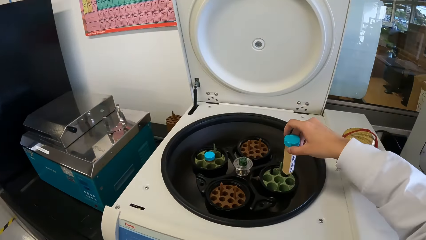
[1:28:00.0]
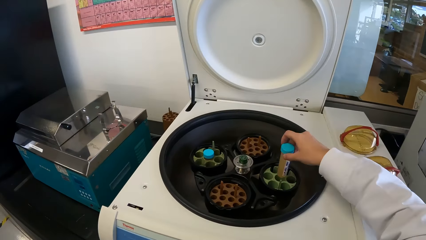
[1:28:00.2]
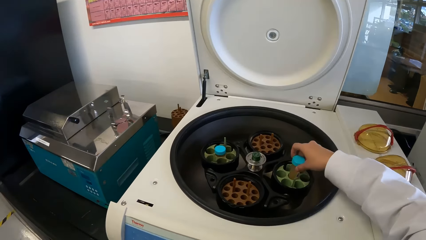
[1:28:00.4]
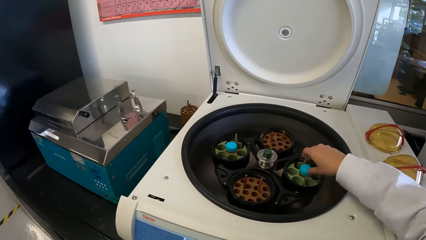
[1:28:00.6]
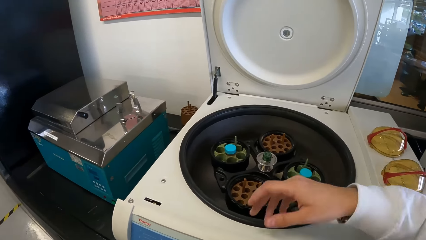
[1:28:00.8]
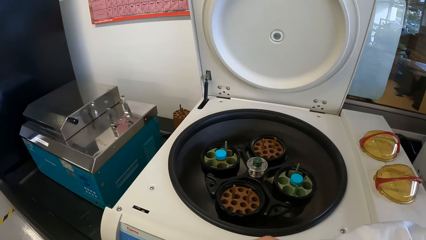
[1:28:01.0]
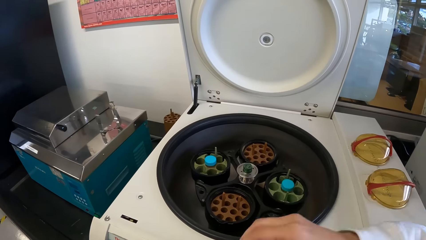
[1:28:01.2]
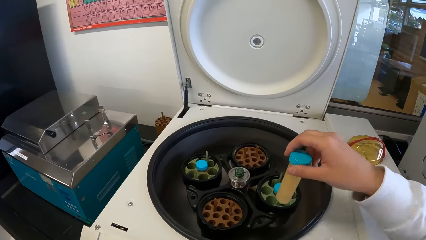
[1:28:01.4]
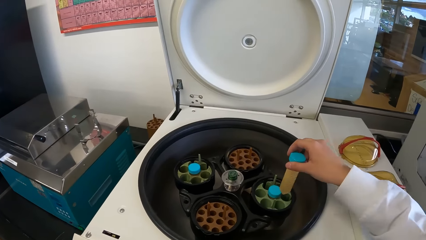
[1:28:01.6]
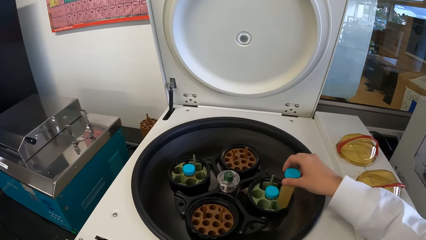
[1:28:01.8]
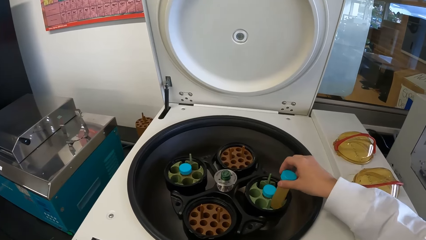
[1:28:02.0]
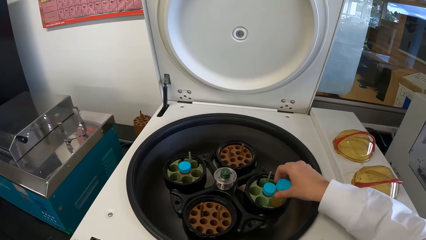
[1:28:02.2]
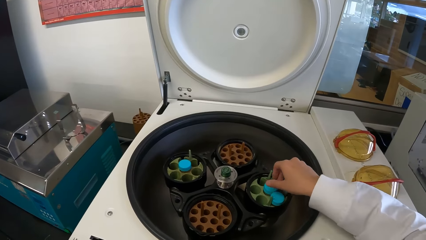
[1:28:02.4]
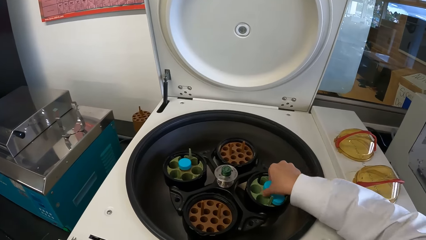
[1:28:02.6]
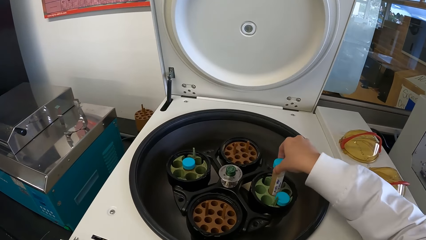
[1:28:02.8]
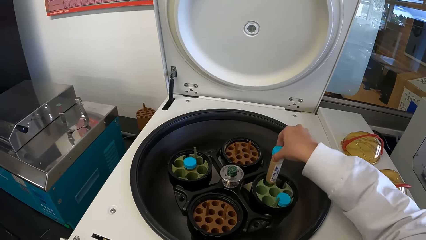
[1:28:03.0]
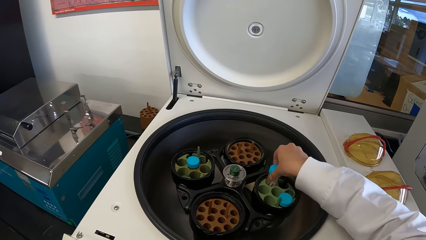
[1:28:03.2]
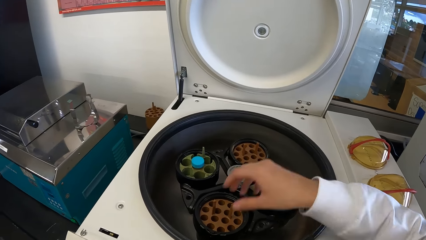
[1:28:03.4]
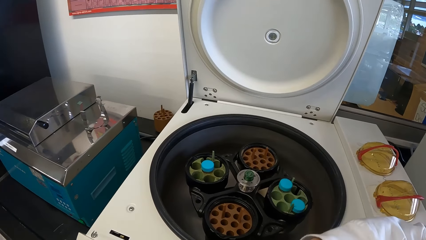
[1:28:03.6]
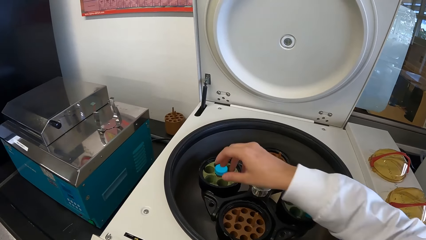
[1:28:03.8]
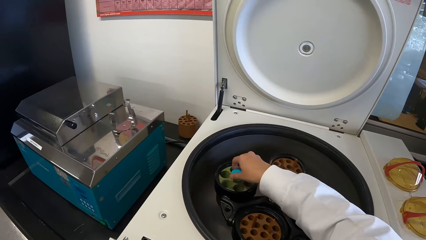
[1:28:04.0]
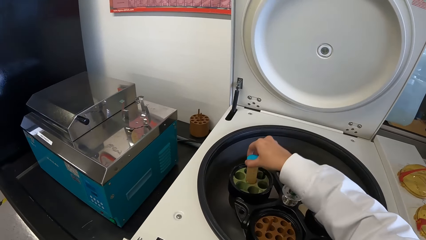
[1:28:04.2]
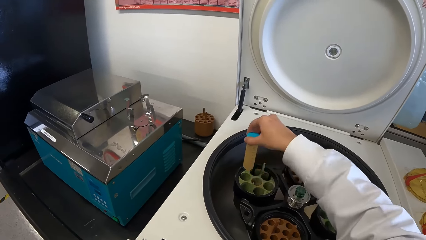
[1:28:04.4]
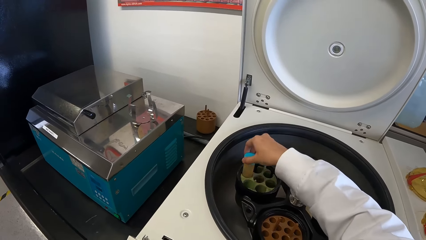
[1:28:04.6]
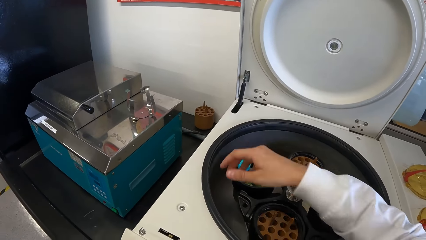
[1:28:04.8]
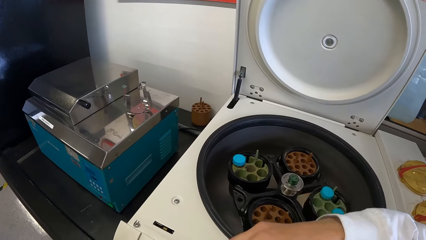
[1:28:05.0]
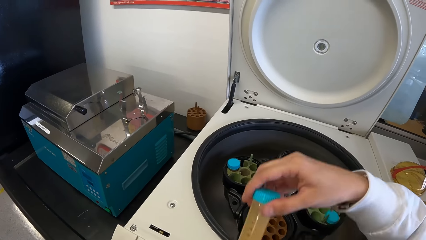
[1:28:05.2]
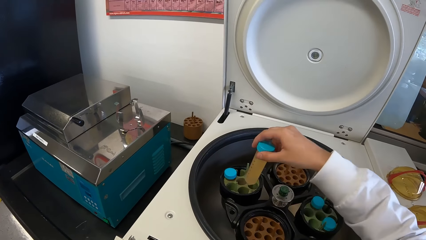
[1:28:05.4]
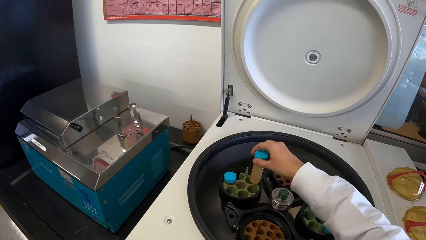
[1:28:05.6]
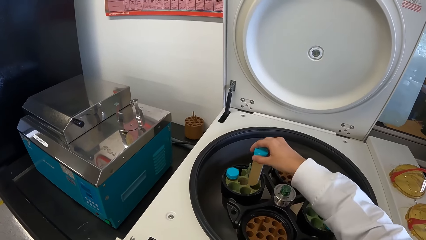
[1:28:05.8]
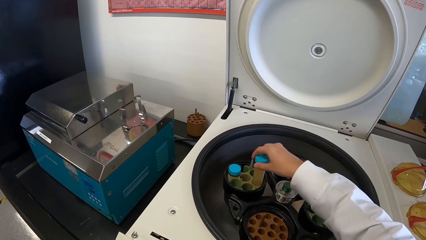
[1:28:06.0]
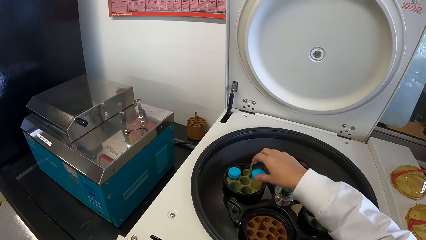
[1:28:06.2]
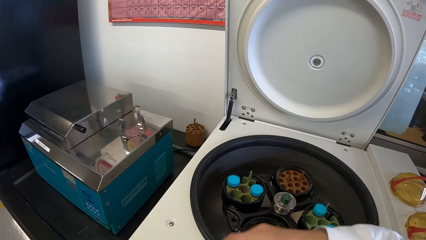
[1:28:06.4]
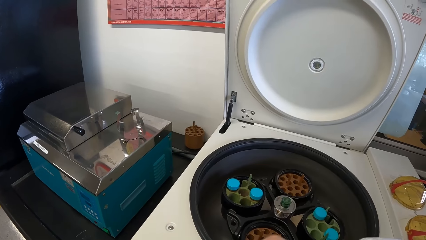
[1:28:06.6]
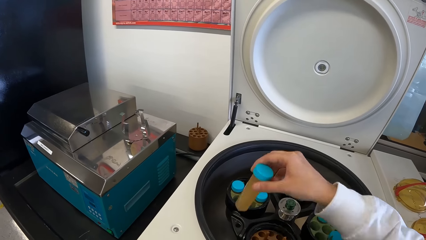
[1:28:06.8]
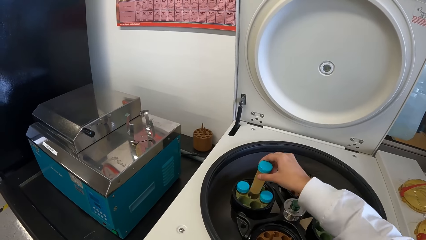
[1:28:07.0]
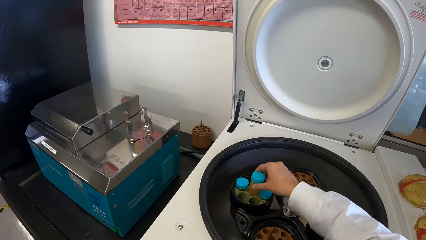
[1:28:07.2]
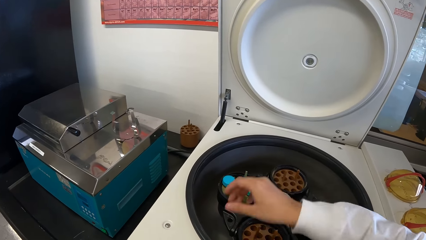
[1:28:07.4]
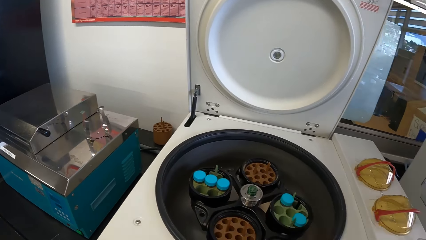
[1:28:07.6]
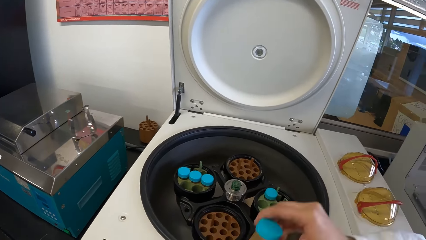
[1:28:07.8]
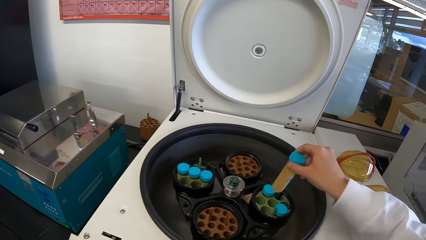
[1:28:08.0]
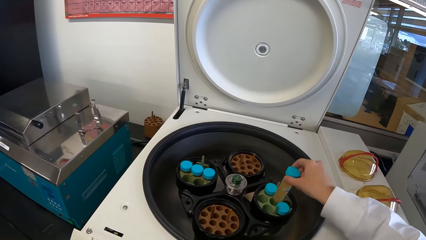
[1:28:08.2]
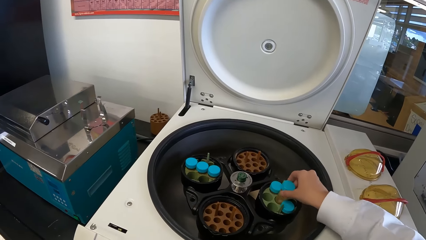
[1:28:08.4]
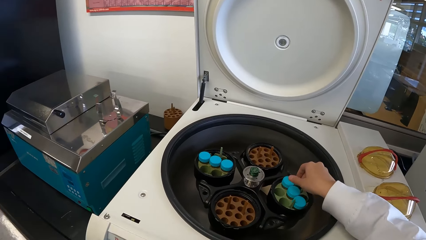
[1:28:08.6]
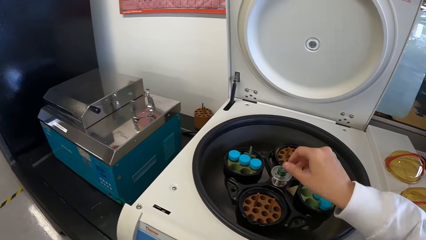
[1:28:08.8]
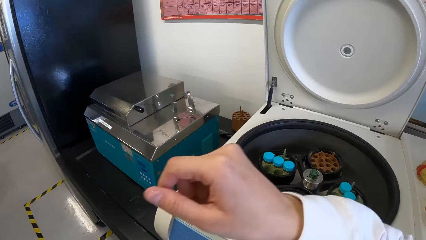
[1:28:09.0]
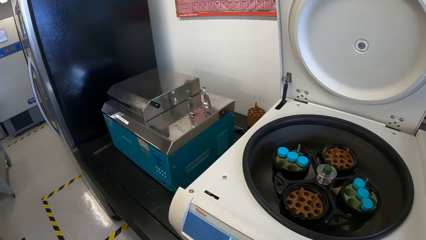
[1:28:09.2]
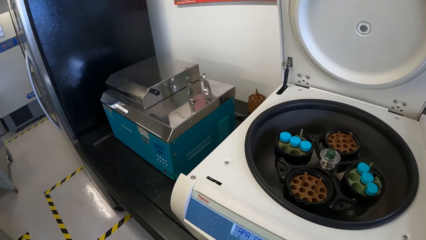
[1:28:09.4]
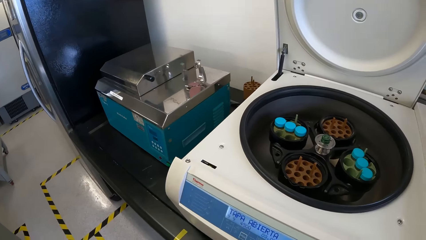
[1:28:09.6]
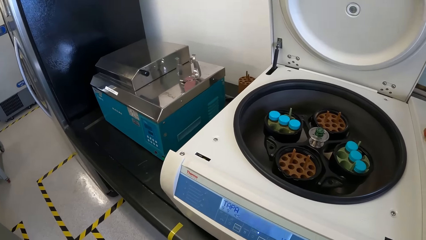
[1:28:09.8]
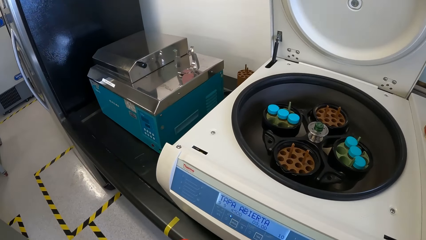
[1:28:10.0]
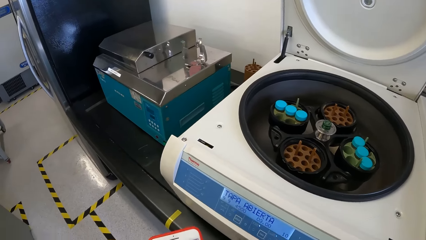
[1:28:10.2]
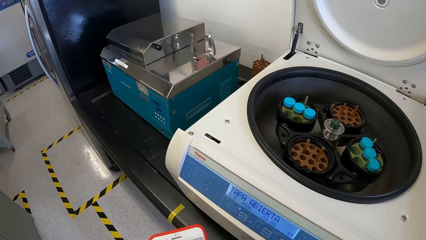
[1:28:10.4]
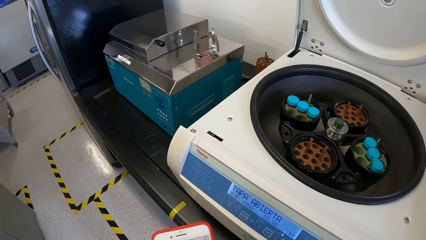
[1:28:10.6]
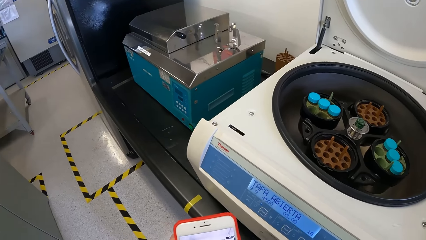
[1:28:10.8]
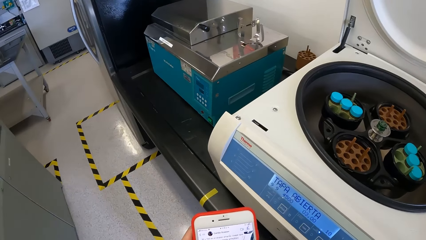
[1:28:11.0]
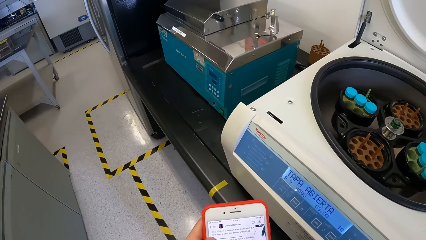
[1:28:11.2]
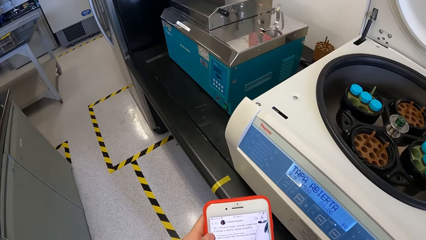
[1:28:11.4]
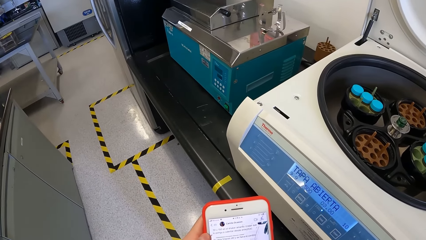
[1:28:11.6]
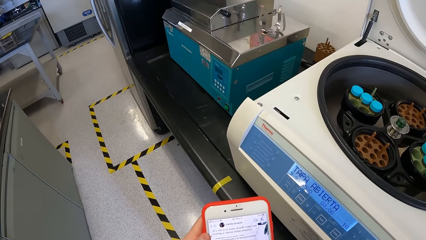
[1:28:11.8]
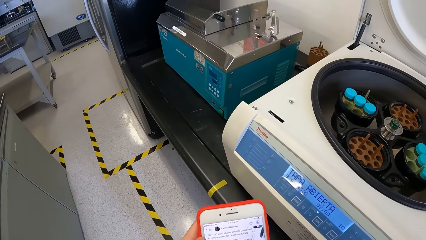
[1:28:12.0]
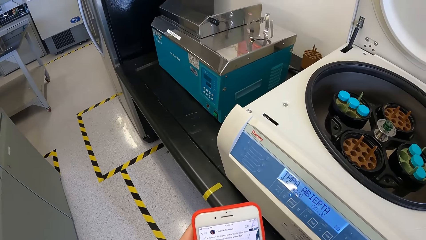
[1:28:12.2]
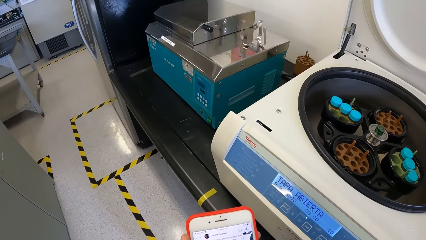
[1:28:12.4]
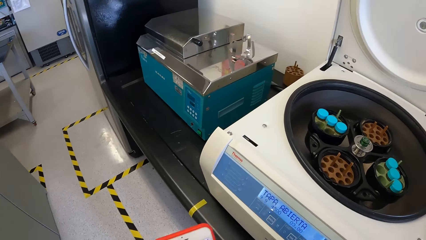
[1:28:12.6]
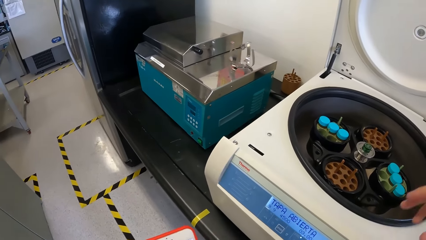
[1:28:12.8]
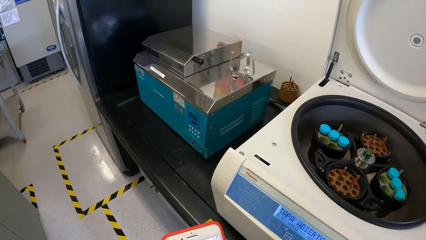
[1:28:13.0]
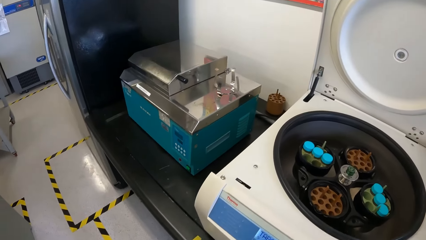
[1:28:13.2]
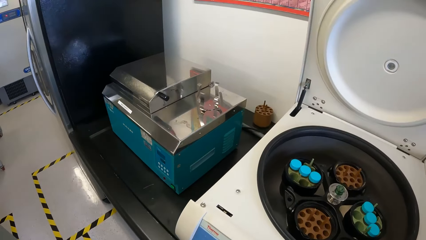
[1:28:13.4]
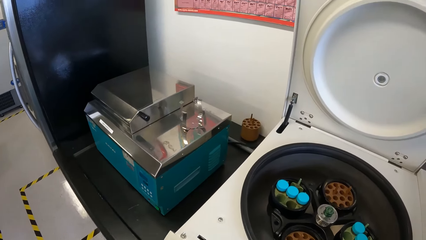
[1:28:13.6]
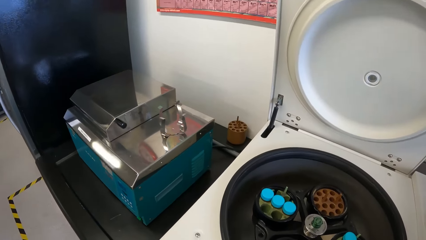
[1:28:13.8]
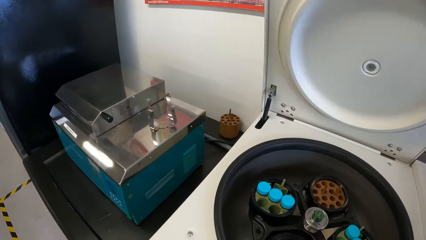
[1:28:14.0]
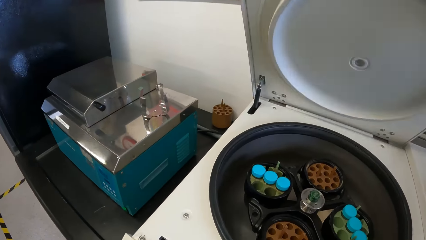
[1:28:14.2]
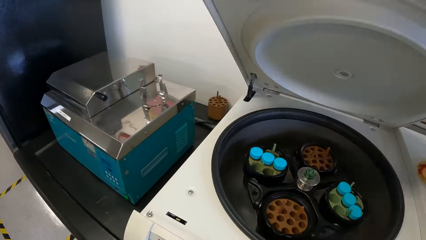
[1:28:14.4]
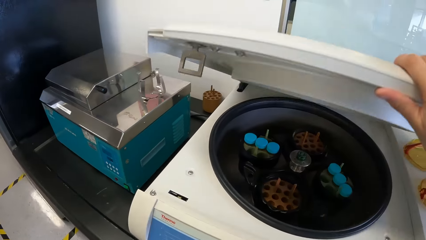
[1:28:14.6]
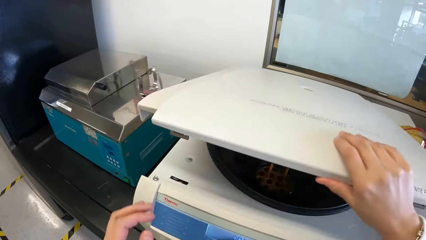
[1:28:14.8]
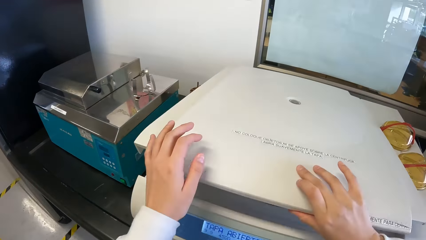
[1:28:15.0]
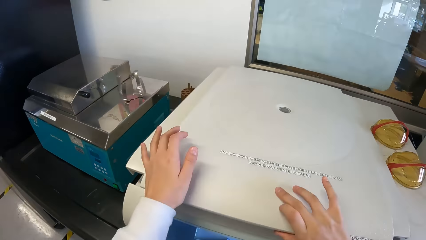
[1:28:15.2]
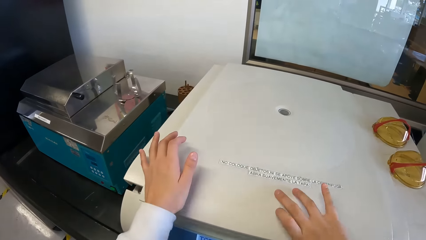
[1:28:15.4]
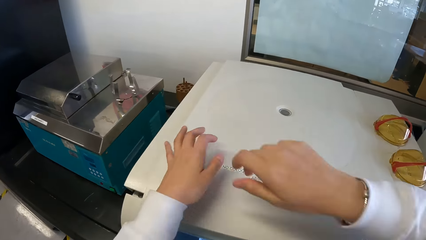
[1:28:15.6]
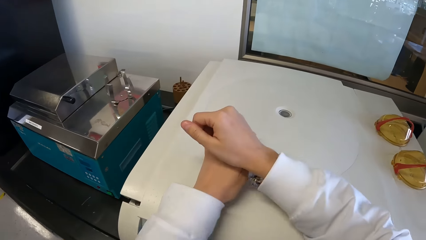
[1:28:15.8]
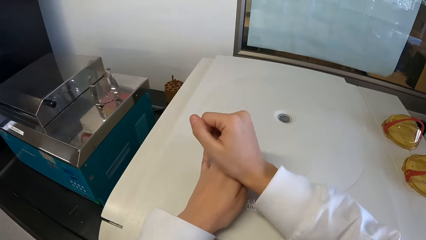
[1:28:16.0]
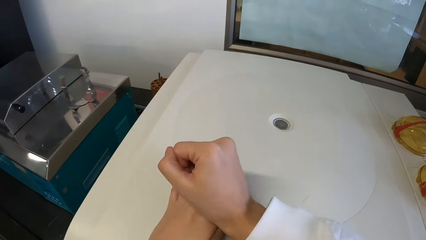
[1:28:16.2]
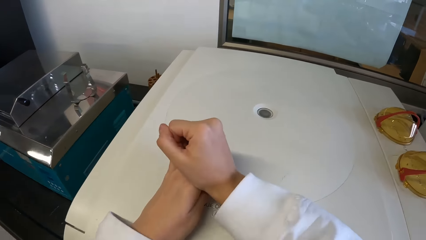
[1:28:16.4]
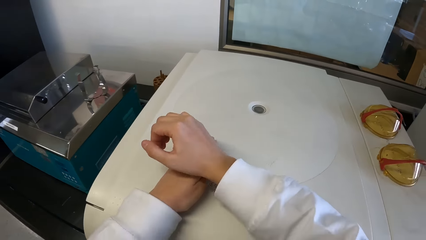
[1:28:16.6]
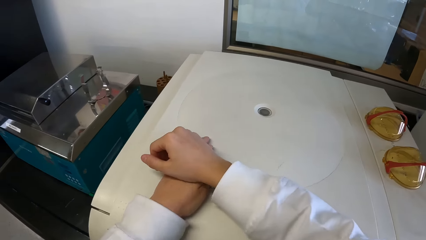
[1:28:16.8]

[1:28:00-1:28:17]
The camera wearer puts centrifuge tubes in the centrifuge machine. They move a centrifuge tube in the centrifuge machine. They put centrifuge tubes in the centrifuge machine. They operate the mobile phone. They close the centrifuge machine with both hands.
